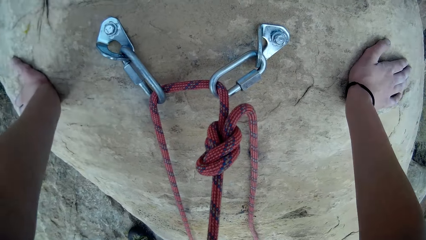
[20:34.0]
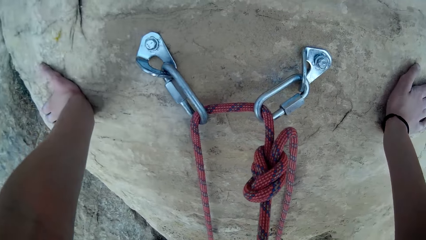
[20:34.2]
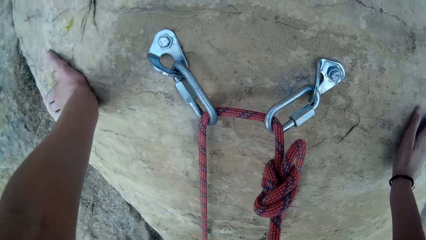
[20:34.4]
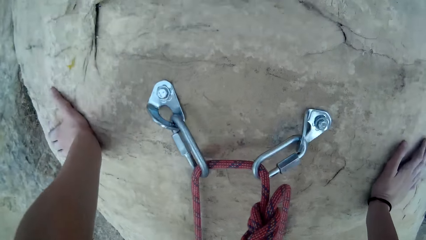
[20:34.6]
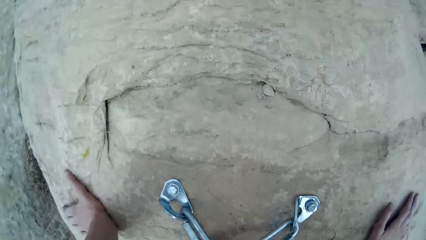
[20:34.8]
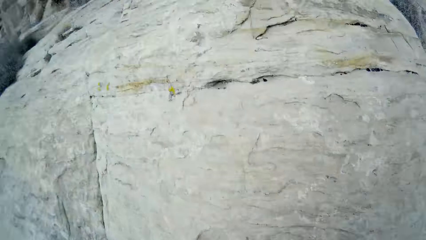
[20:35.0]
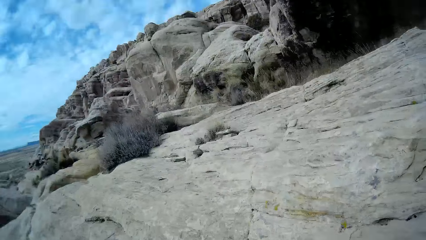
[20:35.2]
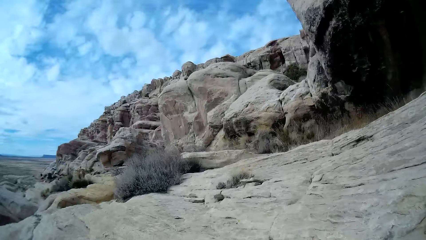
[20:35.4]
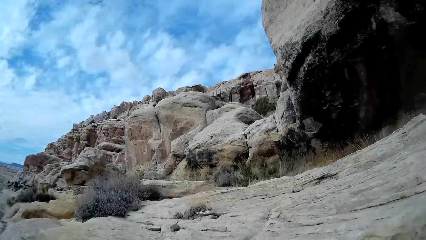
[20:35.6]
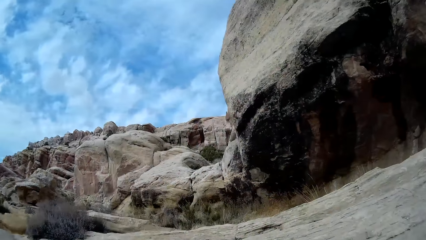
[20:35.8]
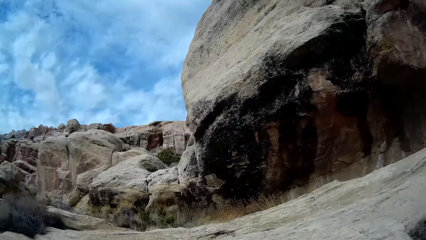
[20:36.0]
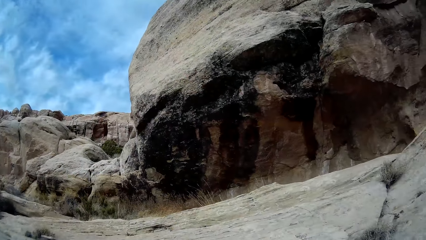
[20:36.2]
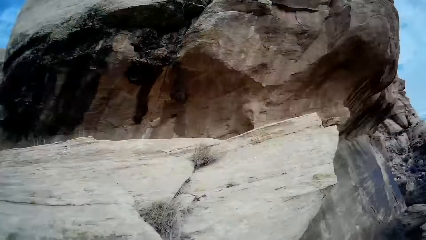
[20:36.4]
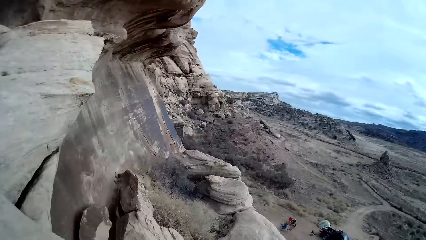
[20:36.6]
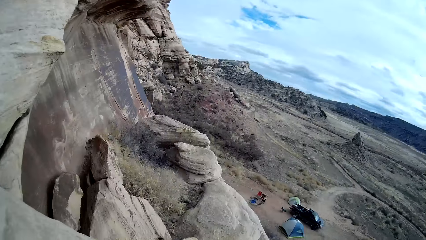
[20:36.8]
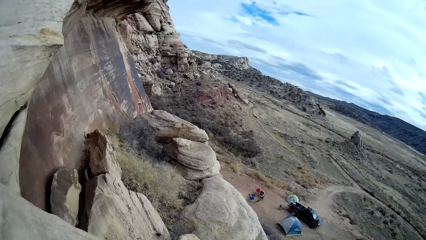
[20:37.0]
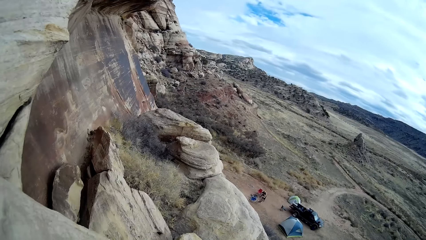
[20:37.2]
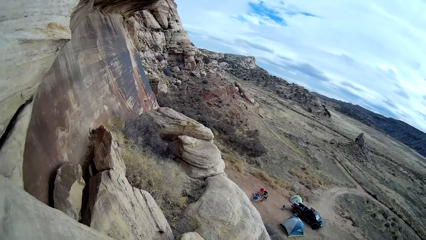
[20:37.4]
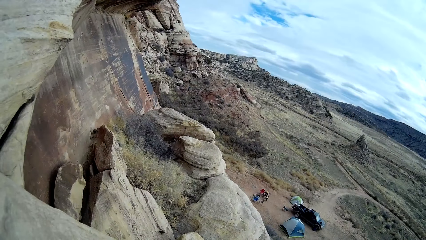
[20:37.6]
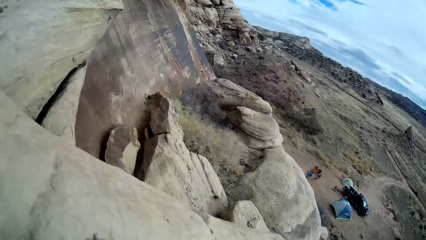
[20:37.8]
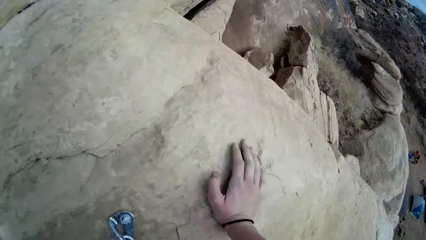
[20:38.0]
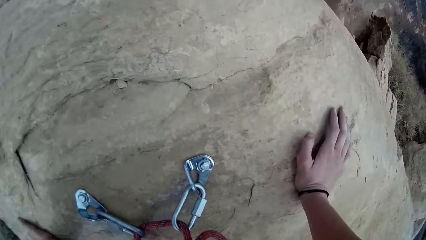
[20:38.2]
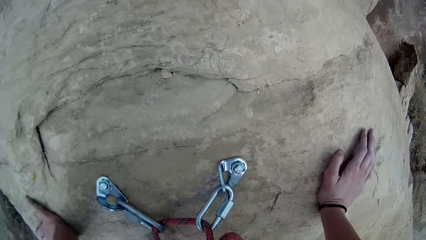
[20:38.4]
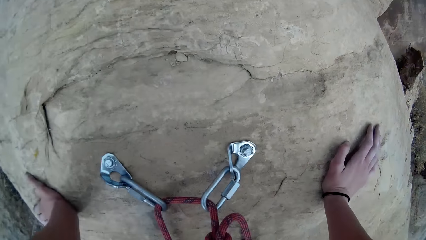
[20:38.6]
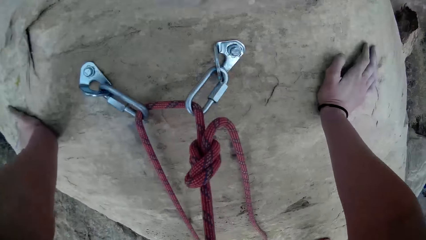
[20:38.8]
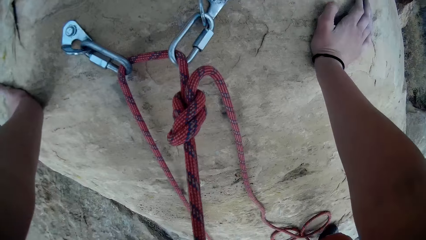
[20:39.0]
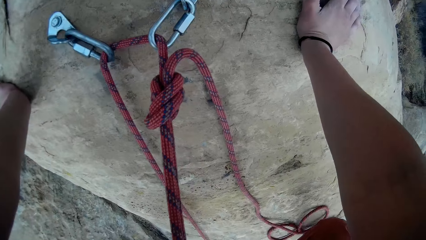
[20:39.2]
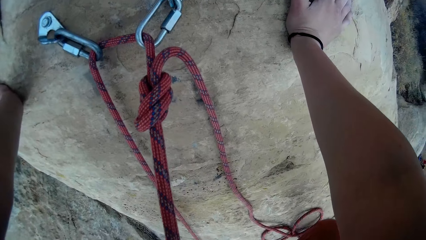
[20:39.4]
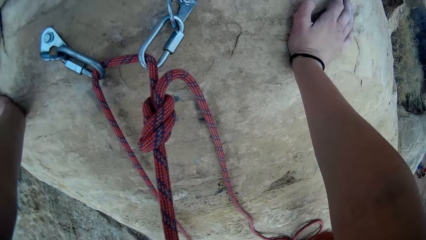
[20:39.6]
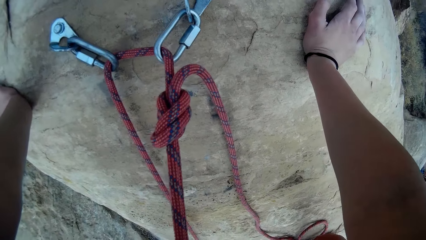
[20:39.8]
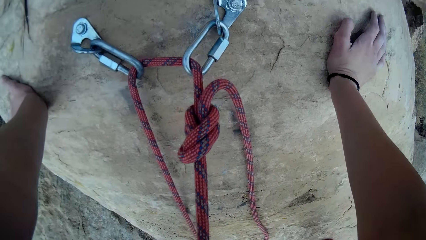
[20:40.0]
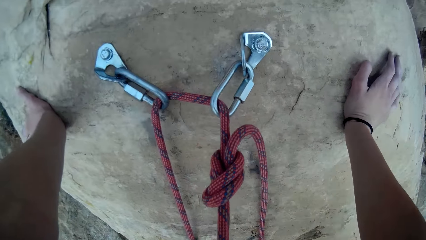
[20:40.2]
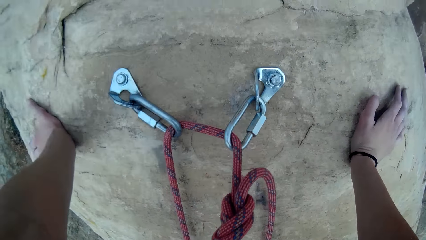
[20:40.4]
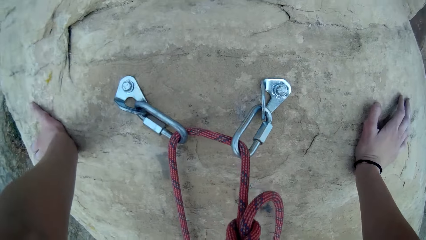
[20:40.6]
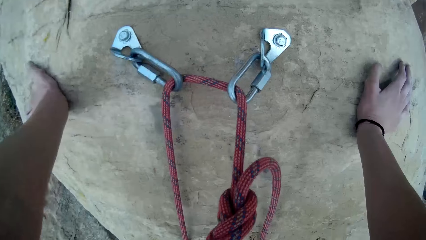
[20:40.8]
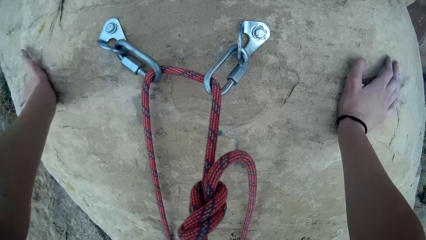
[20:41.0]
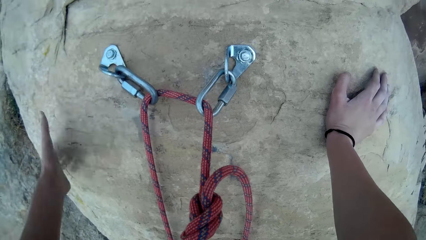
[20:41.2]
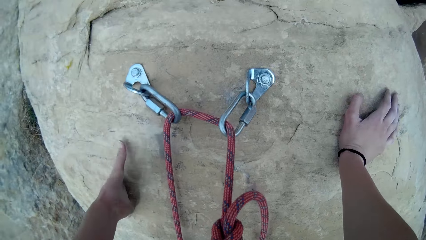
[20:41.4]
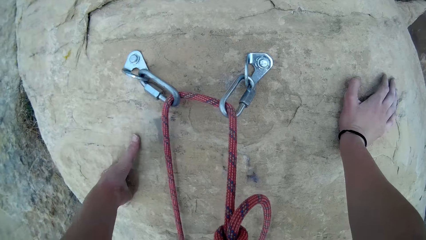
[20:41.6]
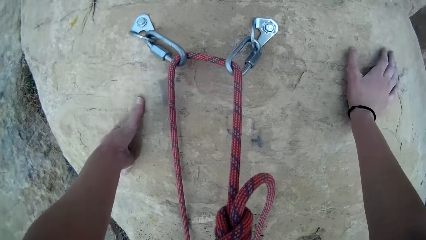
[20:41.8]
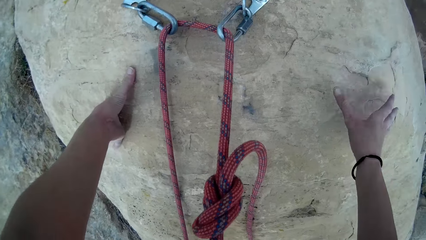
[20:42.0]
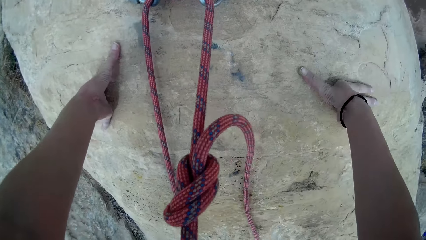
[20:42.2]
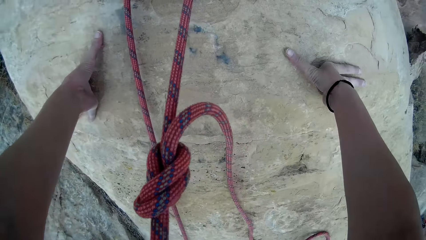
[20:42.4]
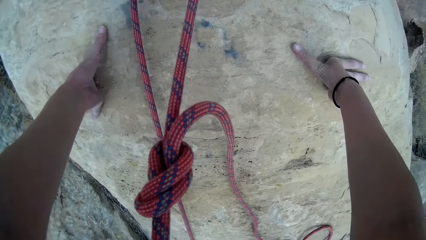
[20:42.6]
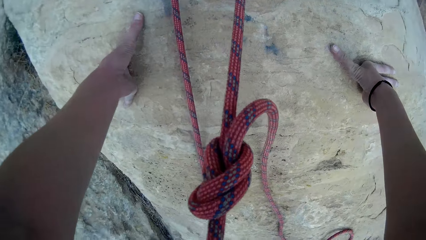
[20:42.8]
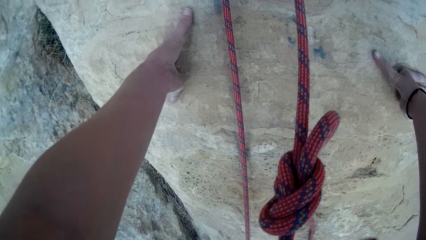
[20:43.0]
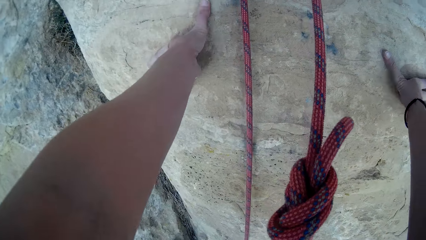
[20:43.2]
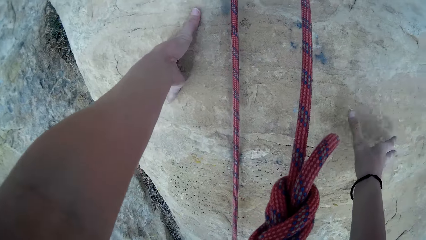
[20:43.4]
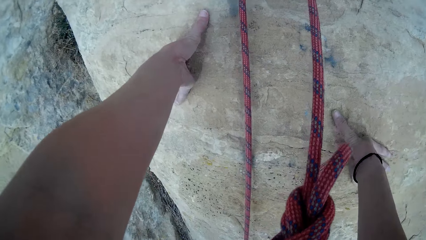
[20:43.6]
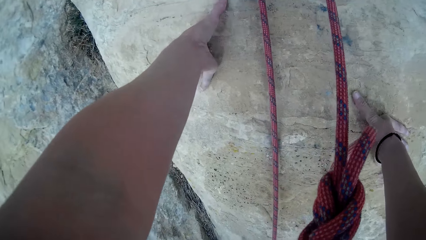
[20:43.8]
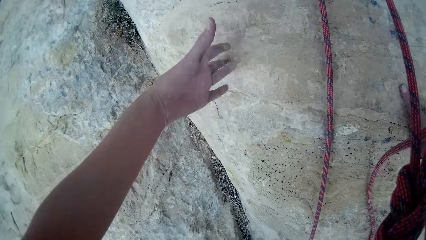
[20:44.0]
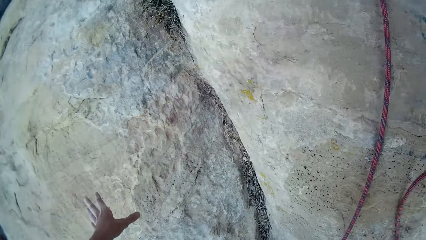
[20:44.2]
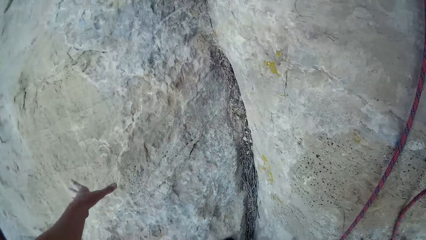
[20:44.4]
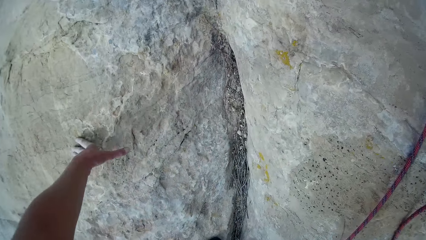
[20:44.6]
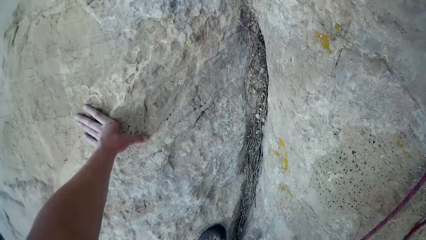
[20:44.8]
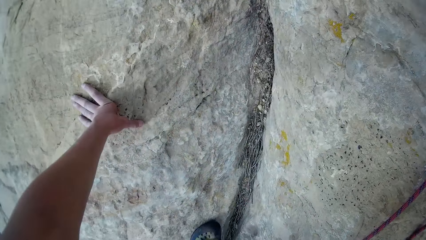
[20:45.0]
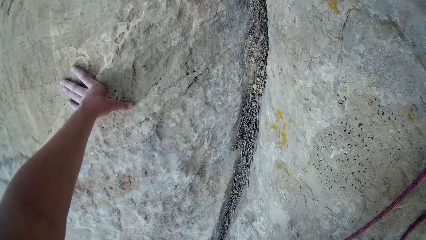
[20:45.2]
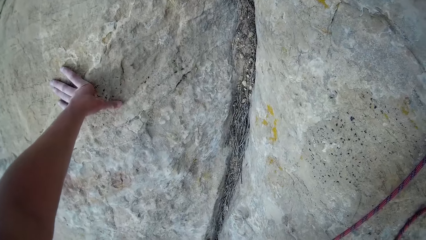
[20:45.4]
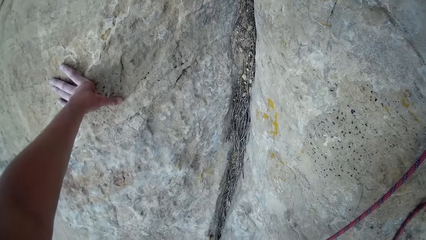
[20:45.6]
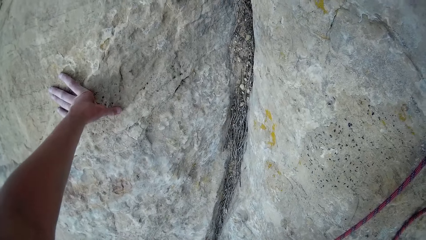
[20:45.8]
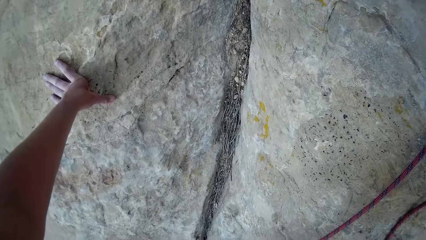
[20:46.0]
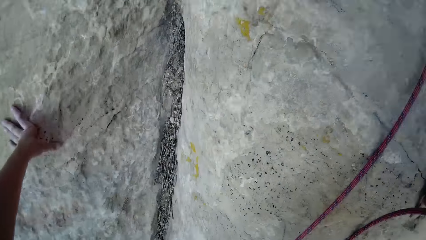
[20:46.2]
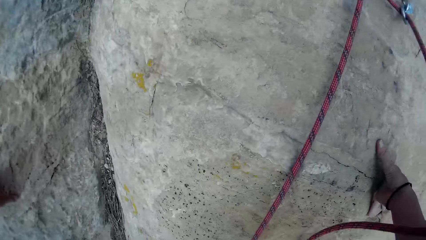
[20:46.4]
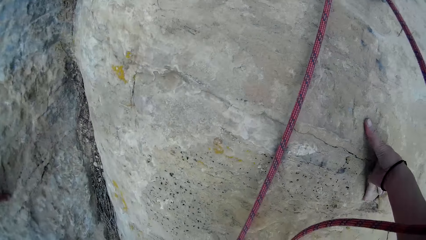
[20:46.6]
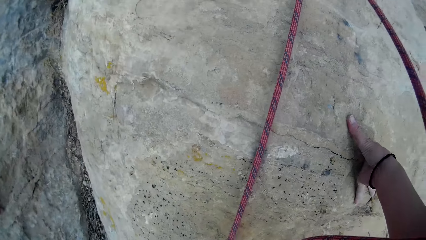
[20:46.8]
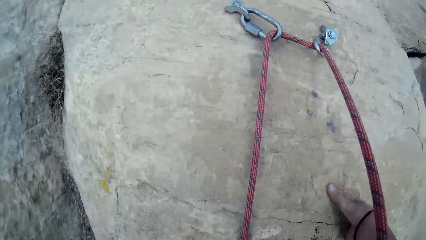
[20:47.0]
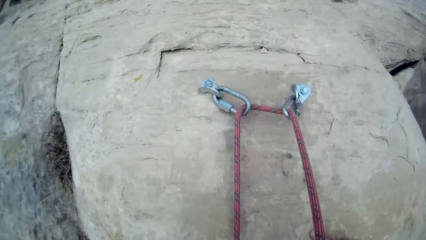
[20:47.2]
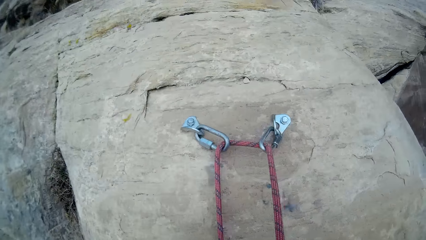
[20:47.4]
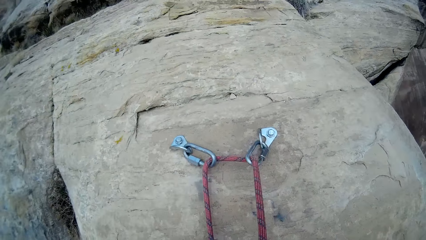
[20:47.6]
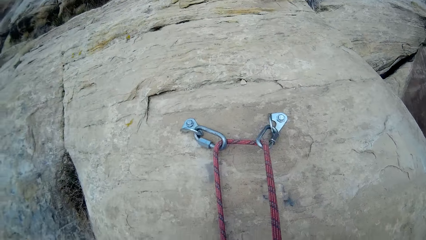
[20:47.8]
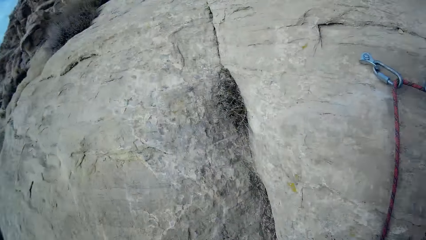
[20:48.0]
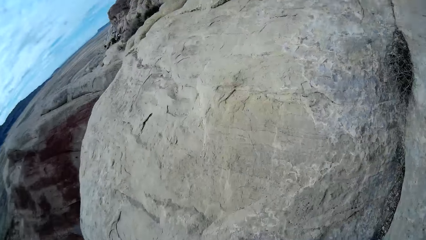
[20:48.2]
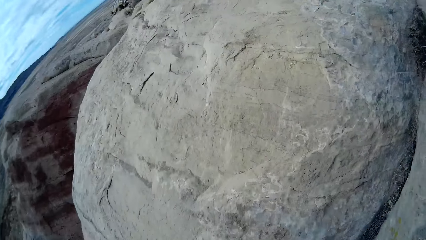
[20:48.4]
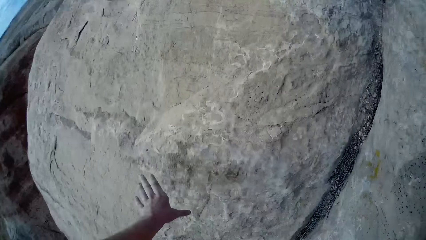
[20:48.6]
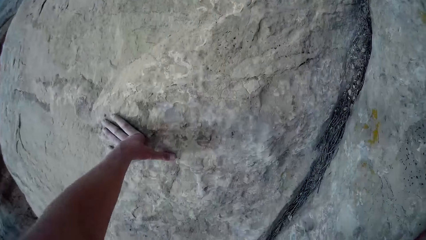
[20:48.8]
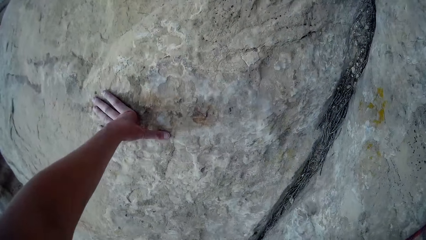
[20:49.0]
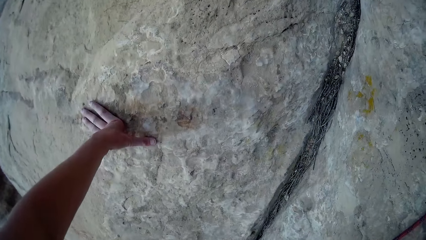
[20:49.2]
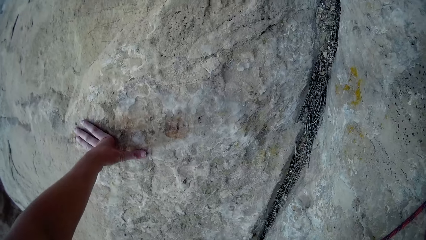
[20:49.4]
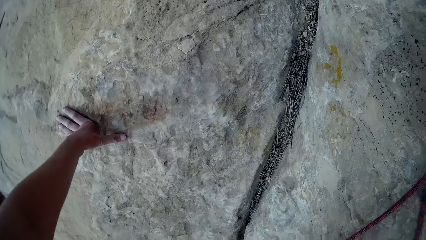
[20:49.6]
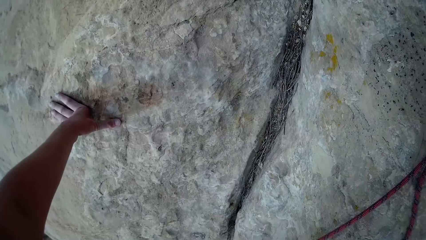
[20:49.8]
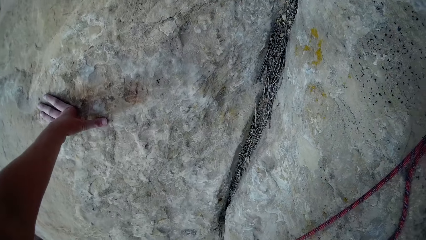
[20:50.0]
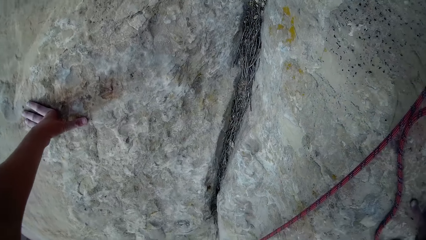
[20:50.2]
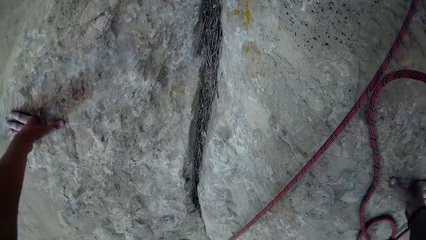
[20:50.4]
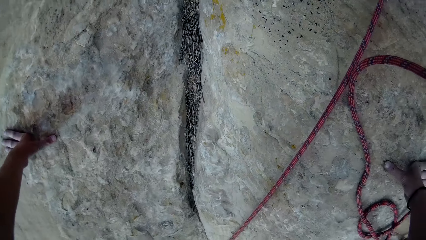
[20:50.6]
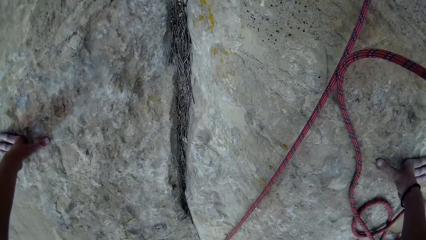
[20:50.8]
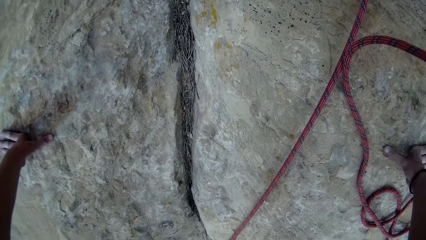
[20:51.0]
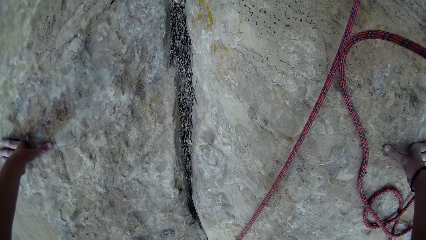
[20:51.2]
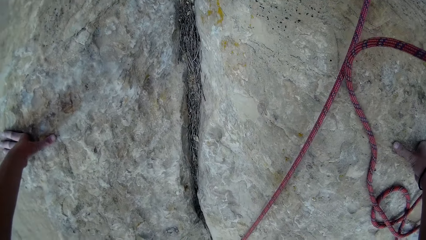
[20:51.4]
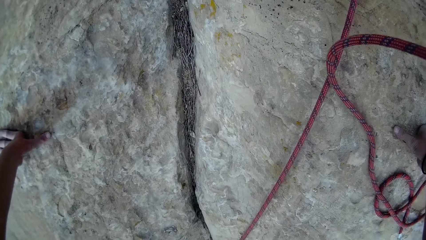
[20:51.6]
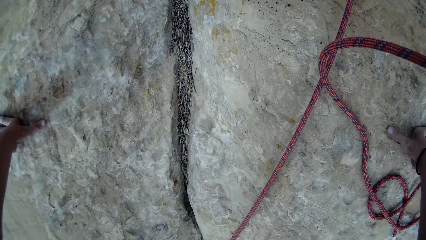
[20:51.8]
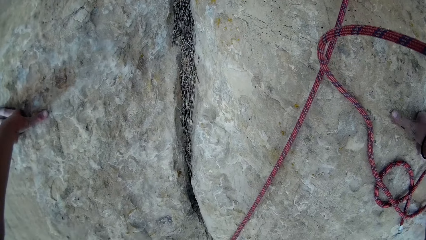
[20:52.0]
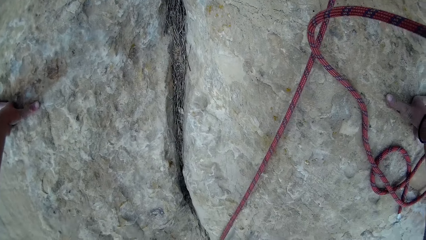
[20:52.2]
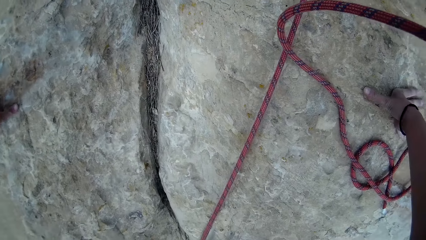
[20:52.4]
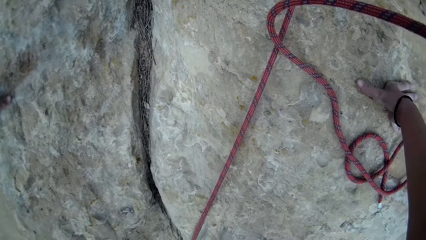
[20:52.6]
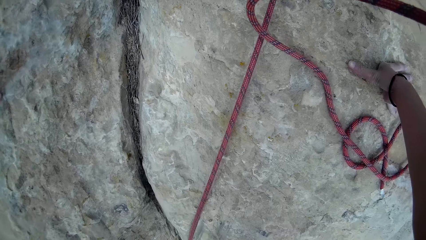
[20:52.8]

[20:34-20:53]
The camera wearer looks around. They climb down the cliff. They touch the rock.
